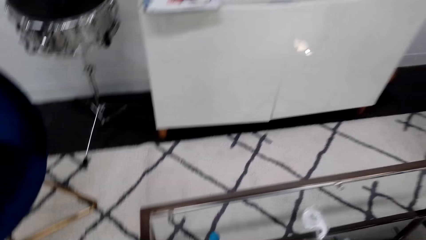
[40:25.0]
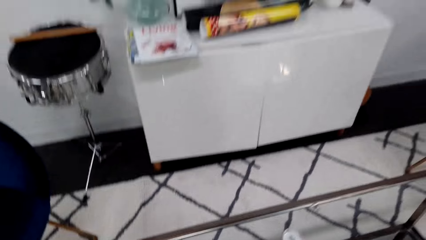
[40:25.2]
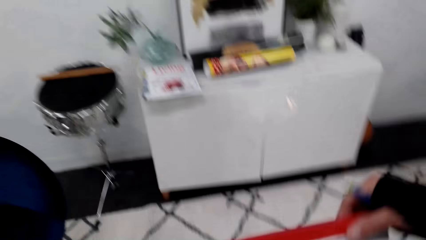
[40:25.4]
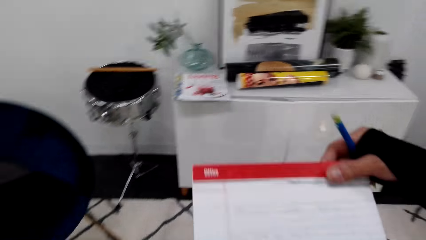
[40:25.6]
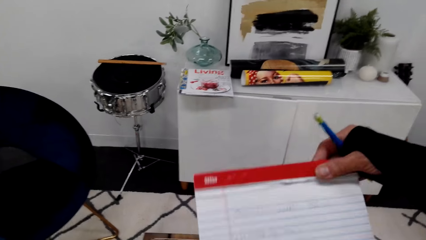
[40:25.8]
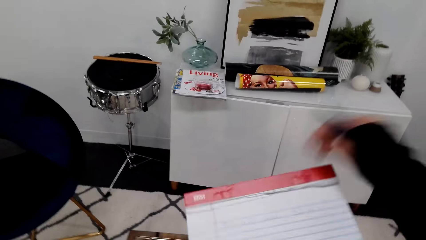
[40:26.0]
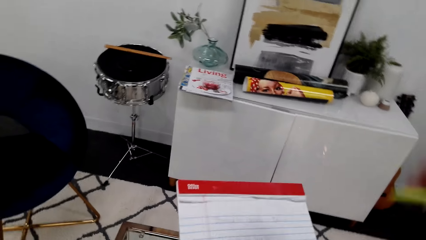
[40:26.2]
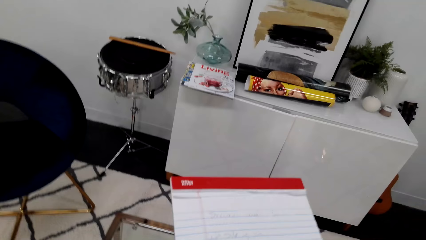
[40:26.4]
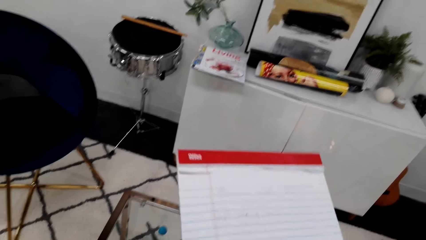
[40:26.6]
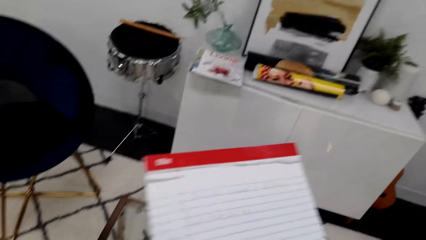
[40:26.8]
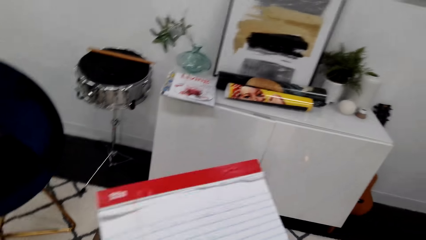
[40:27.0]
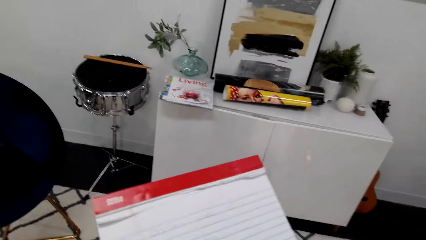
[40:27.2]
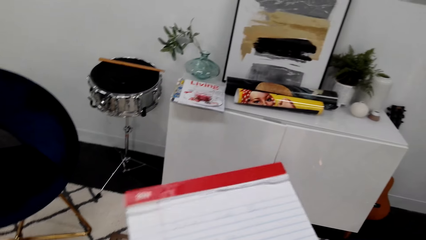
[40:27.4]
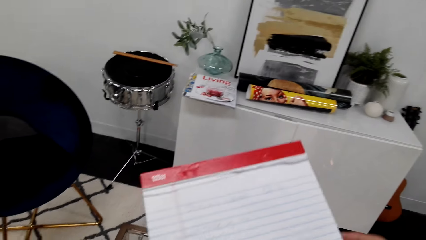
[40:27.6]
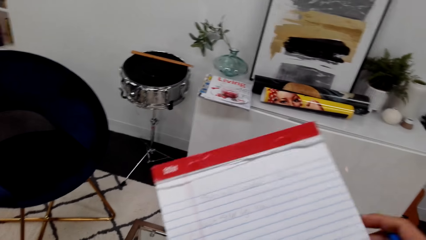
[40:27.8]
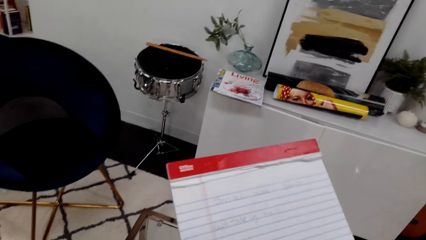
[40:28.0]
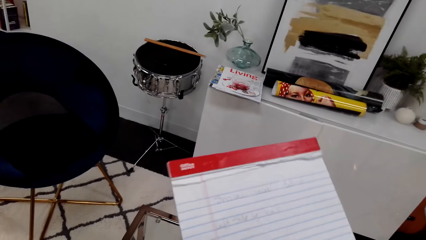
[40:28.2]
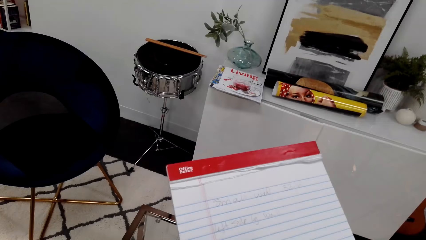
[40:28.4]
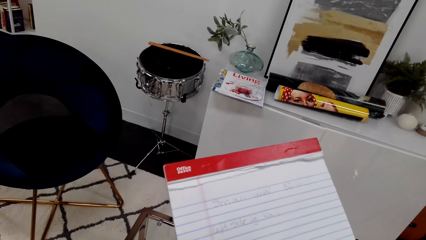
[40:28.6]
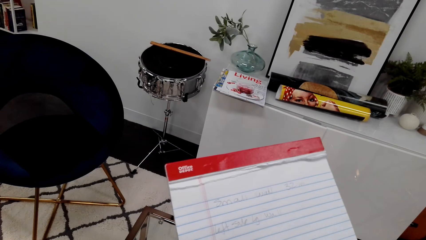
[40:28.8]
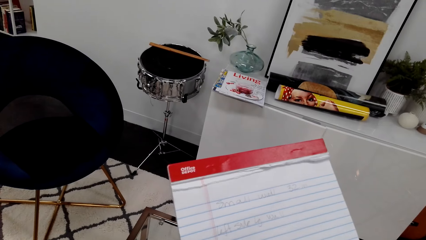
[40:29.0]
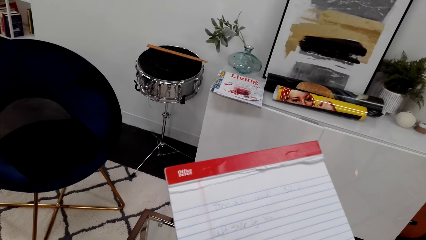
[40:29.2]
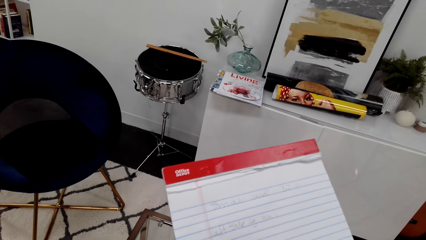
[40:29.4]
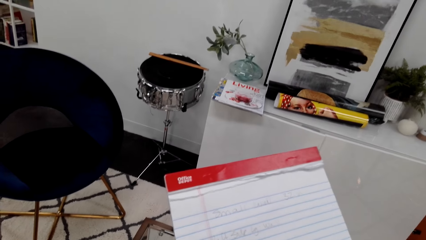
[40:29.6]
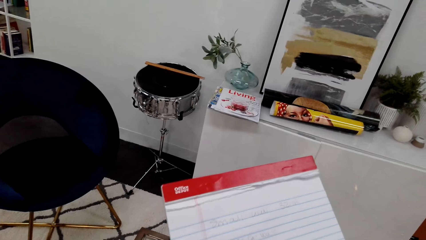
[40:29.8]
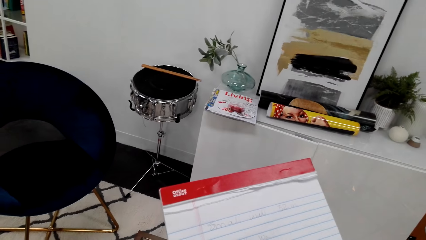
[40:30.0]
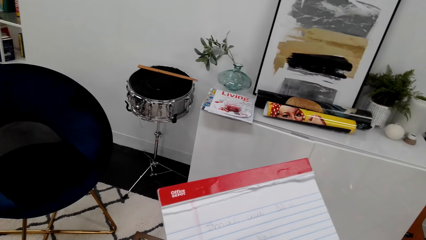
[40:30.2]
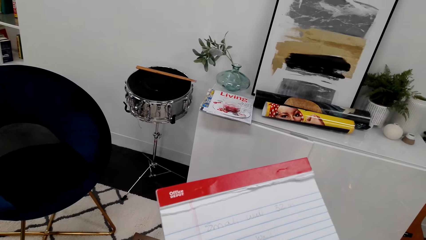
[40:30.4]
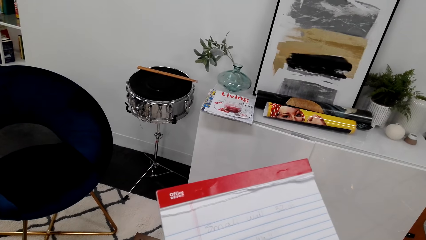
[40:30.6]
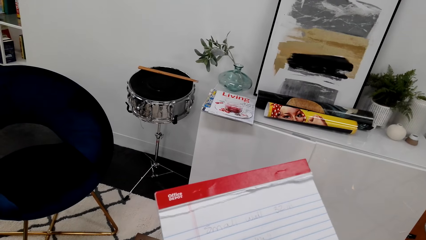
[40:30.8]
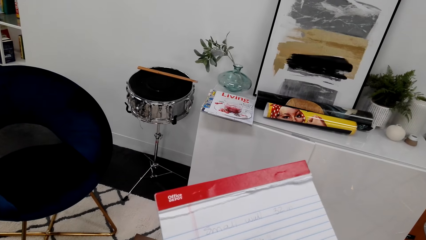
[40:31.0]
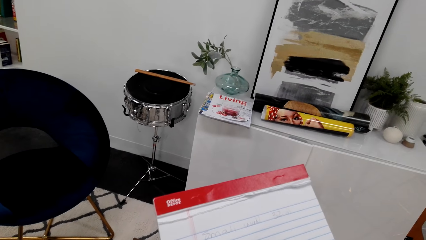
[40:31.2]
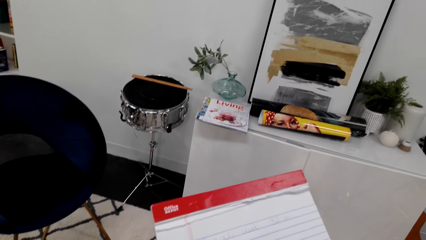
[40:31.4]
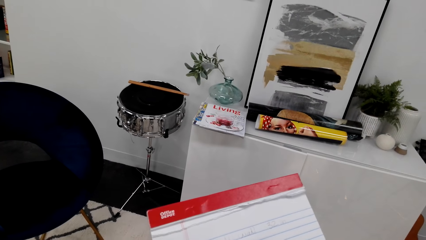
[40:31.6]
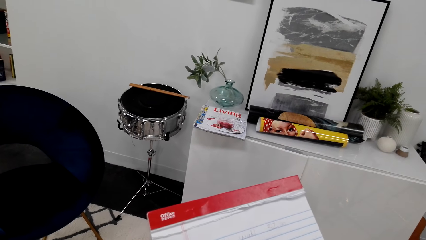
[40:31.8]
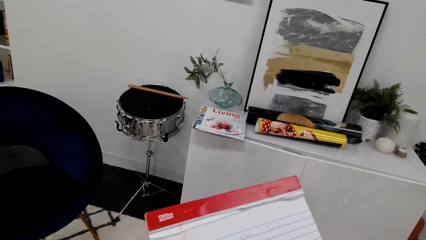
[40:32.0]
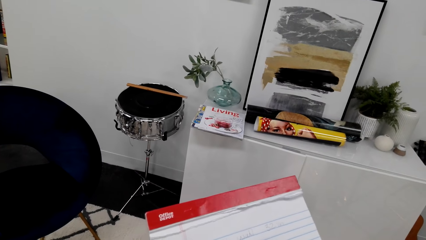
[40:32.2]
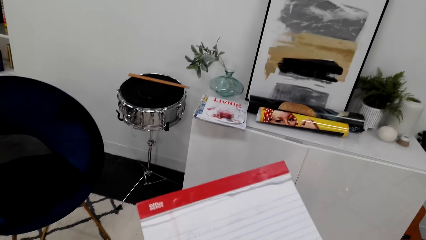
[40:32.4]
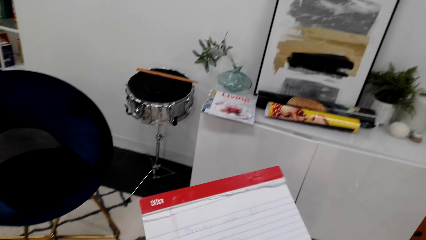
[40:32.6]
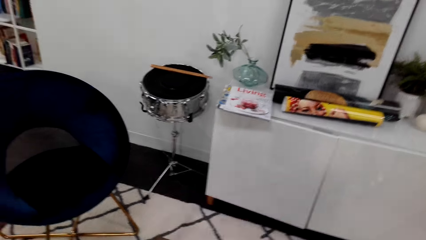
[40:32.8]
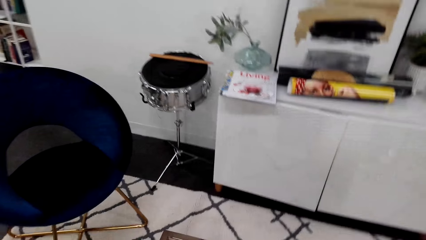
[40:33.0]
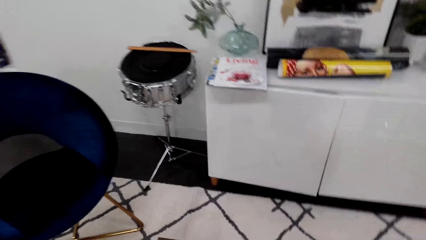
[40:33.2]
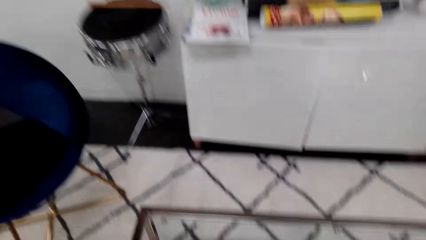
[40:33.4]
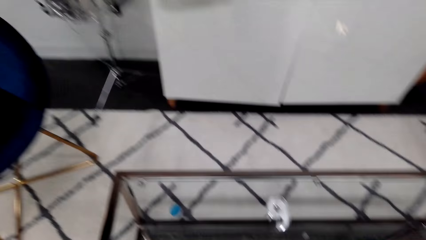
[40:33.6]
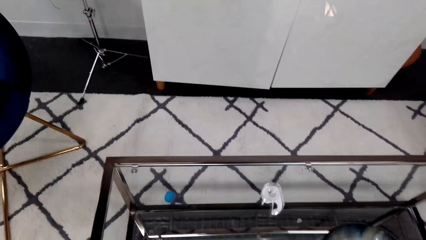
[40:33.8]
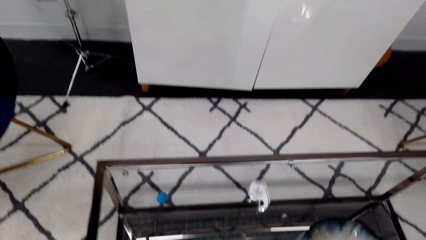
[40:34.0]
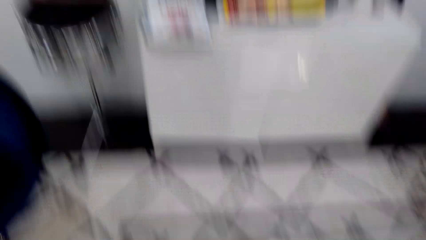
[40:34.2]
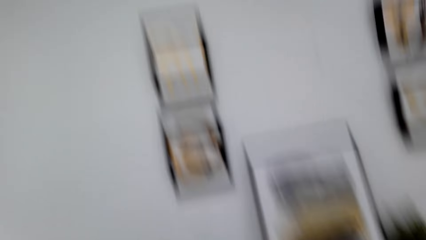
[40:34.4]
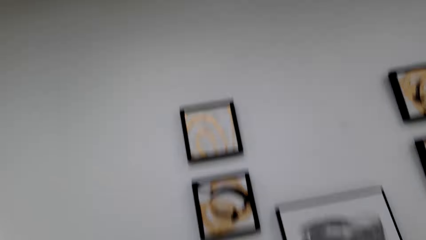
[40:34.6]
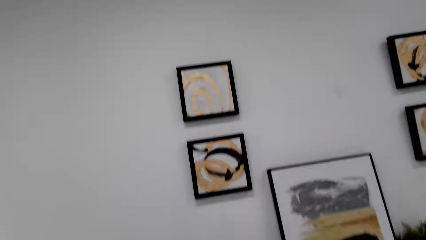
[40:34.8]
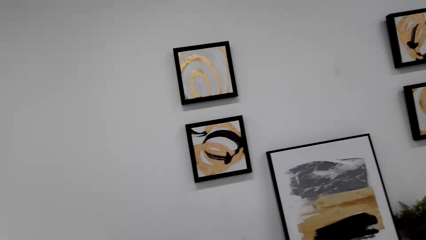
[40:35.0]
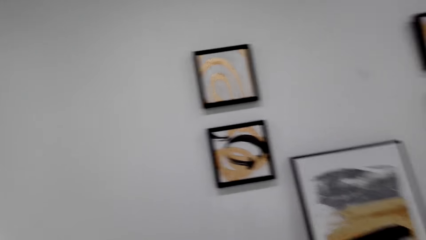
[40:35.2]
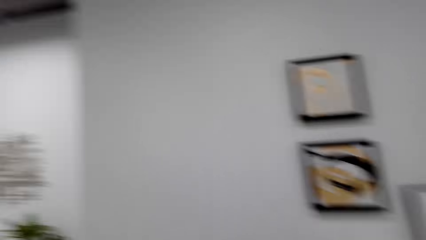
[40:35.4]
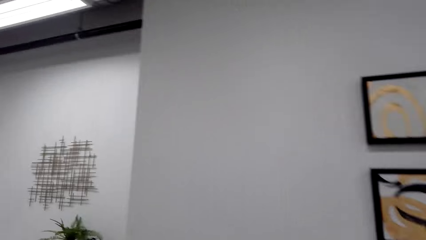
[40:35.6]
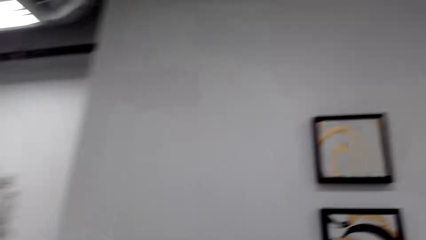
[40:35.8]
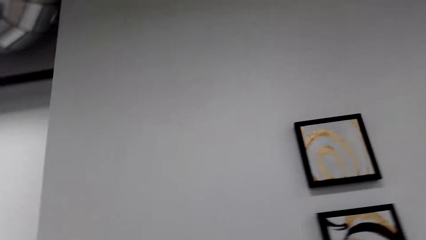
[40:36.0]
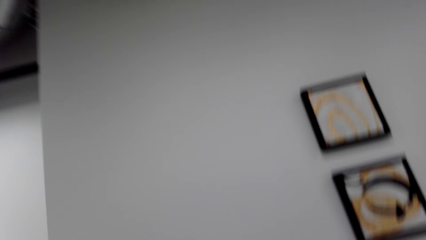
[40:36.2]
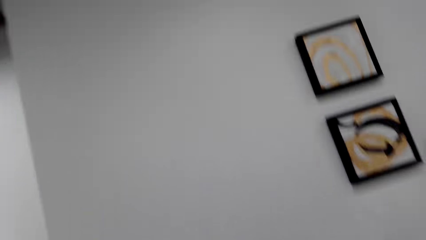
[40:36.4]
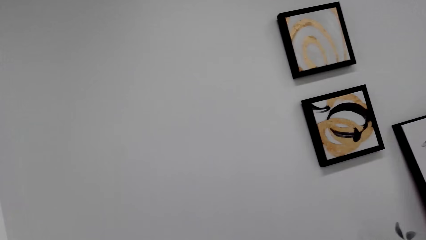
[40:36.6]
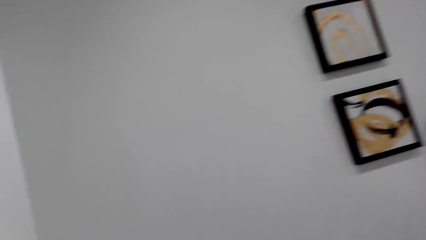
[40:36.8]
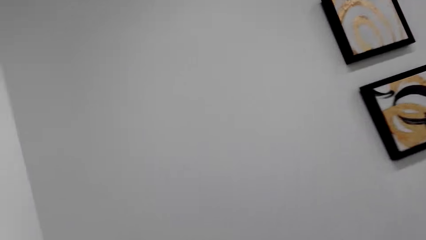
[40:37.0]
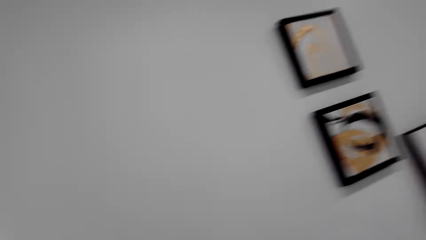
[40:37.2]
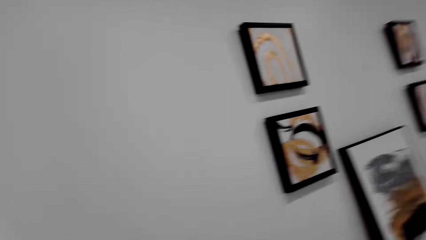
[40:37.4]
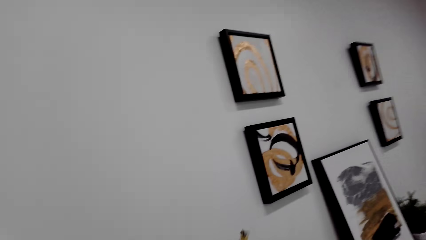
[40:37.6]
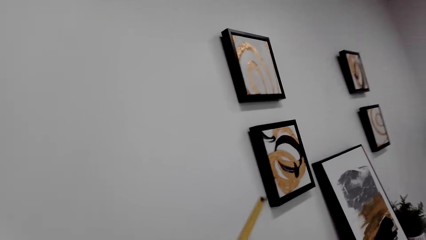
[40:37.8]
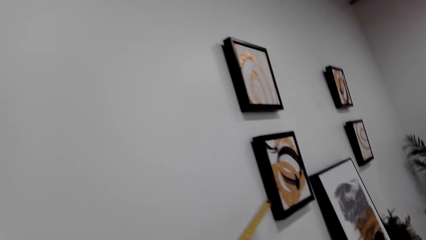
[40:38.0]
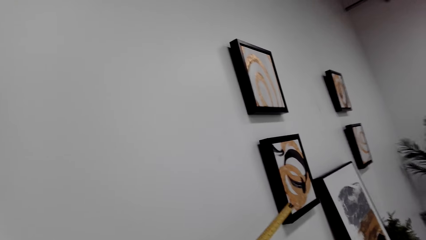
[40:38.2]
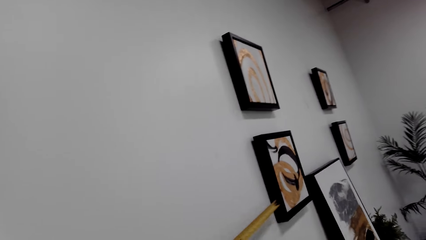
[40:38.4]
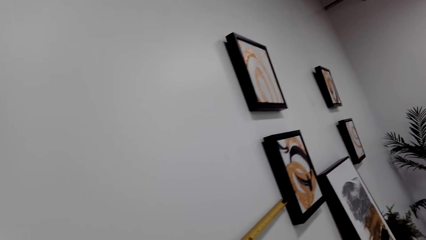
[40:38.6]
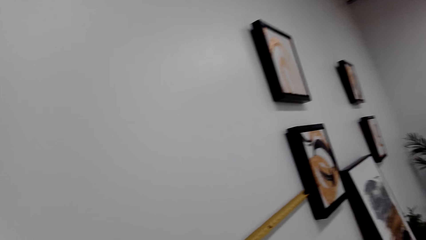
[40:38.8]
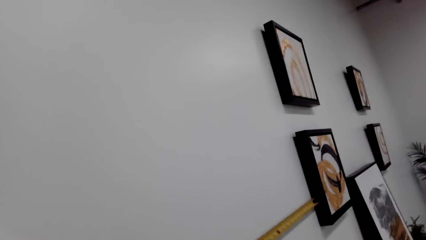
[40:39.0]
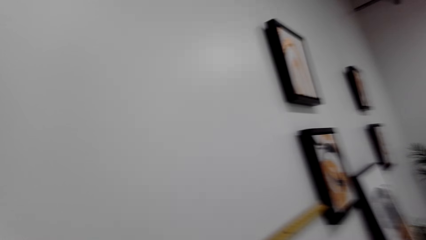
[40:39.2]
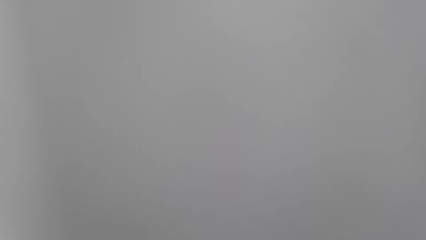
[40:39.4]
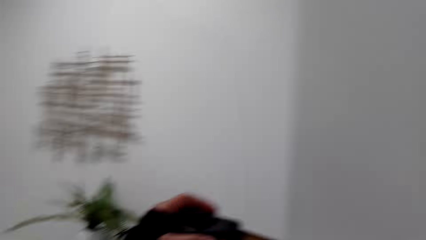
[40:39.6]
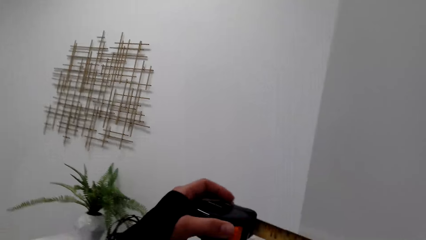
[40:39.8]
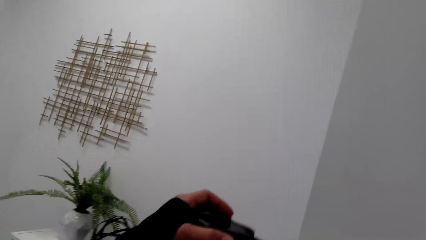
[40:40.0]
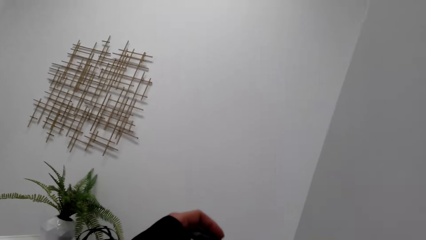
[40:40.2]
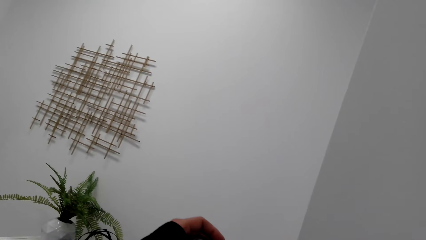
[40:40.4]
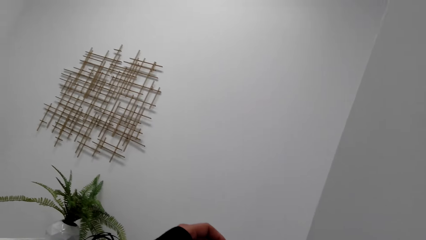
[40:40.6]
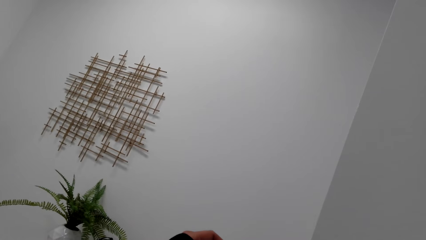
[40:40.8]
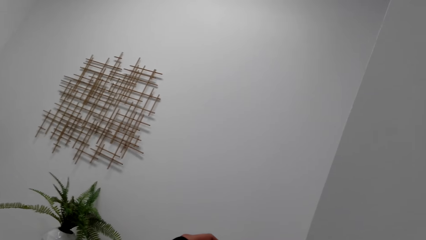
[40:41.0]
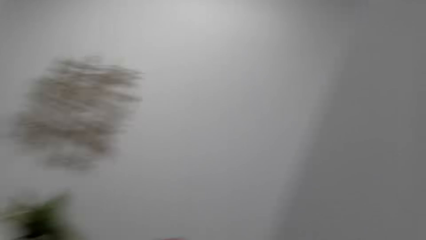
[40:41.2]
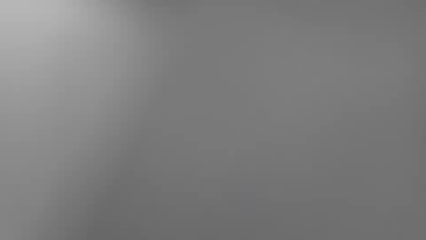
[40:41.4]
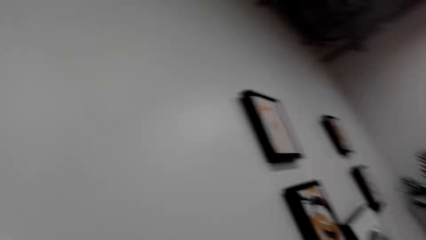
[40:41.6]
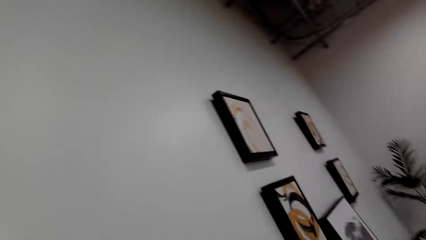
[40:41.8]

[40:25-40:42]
The camera wearer holds the book. They are writing the measurements on the book. They put the book on the table. They look at the decoration. They measure the wall.
